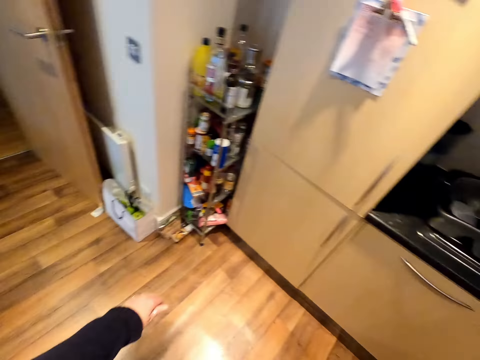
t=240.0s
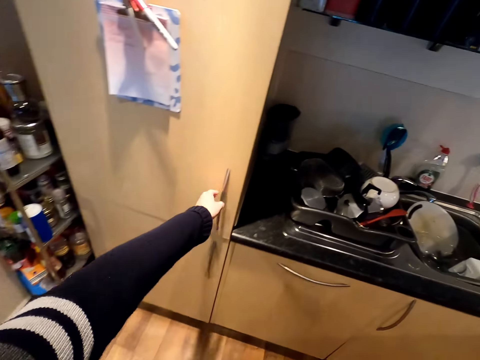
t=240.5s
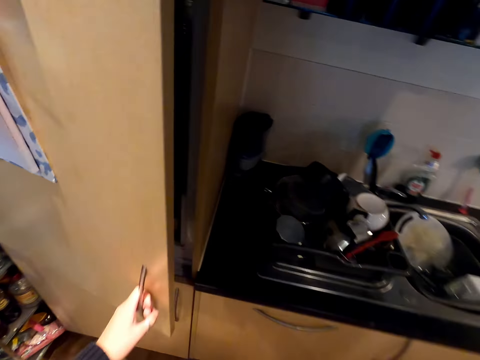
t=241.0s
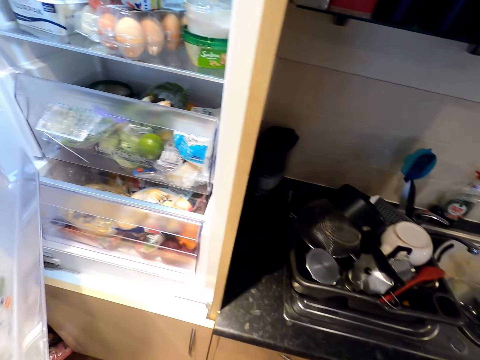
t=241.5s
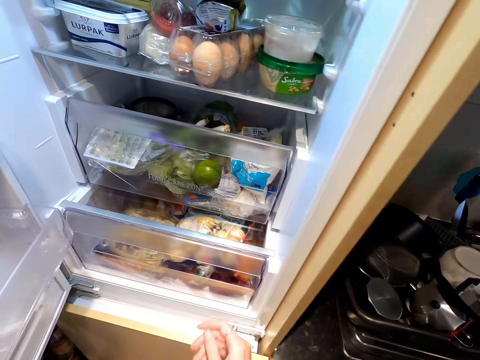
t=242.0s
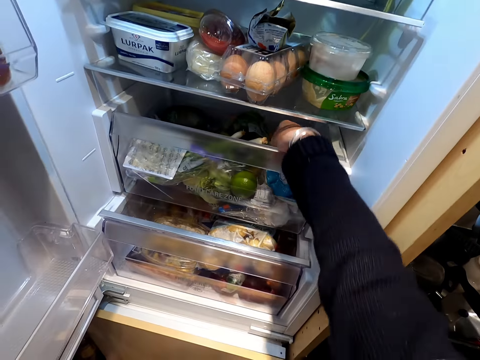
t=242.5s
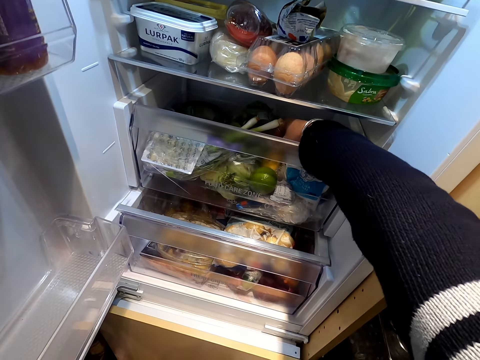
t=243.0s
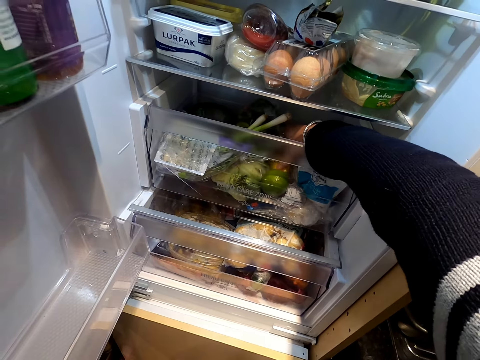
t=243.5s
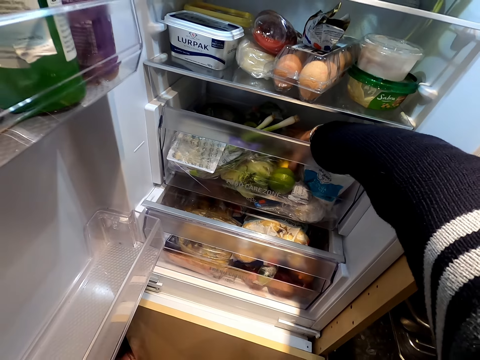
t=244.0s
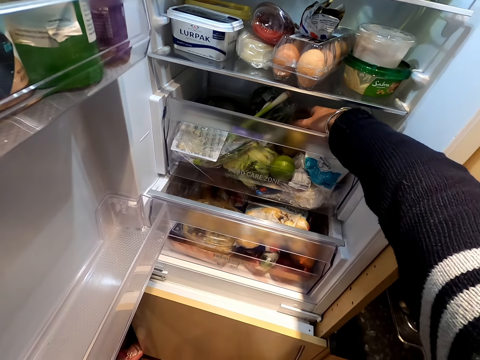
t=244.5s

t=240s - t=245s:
The camera wearer moves towards the fridge. She opens the fridge. She reaches her right hand inside the fridge.

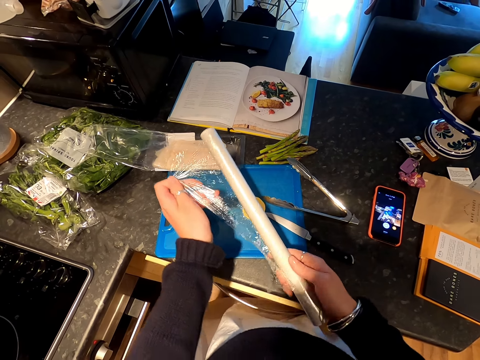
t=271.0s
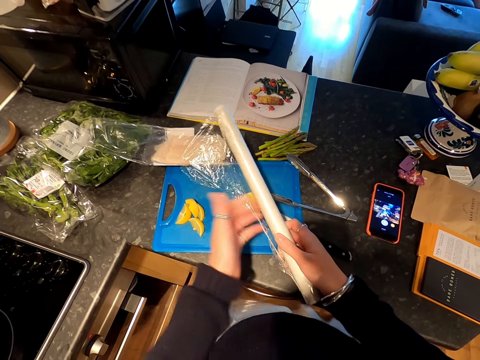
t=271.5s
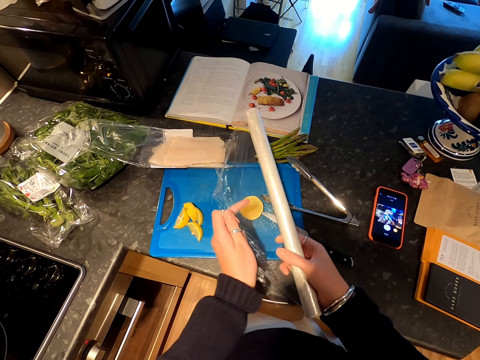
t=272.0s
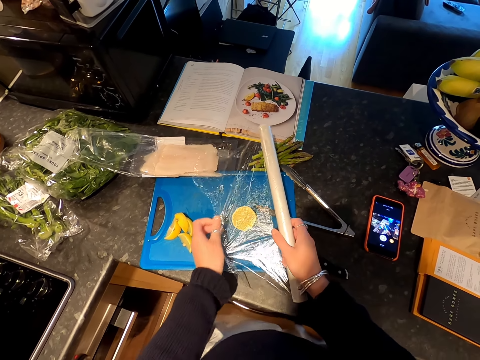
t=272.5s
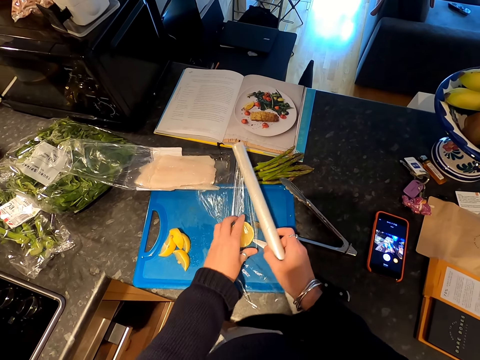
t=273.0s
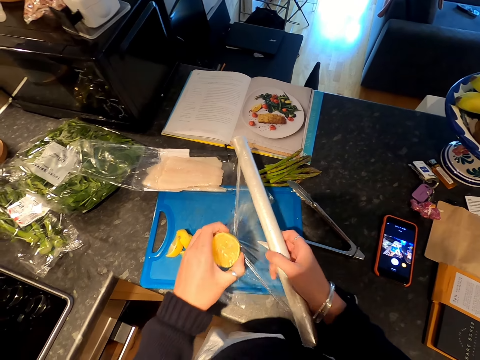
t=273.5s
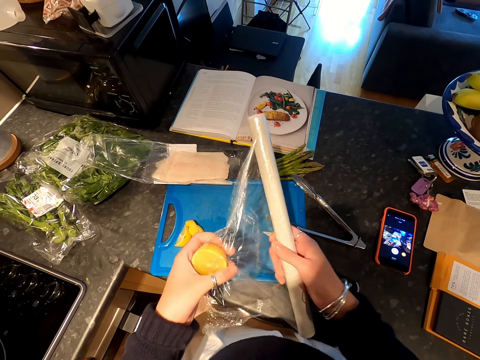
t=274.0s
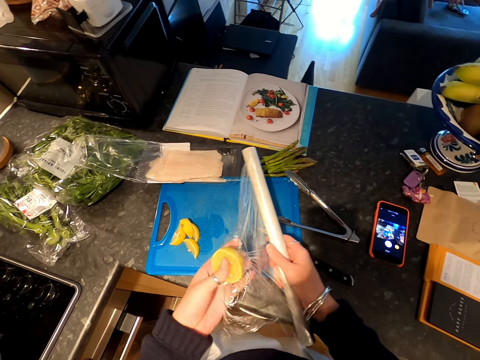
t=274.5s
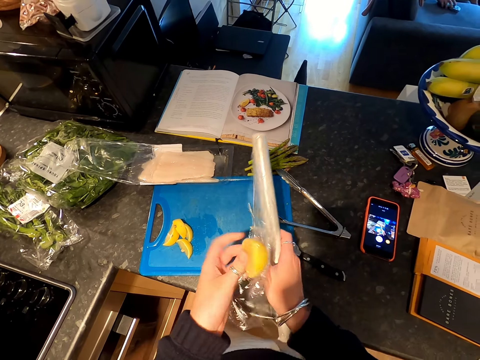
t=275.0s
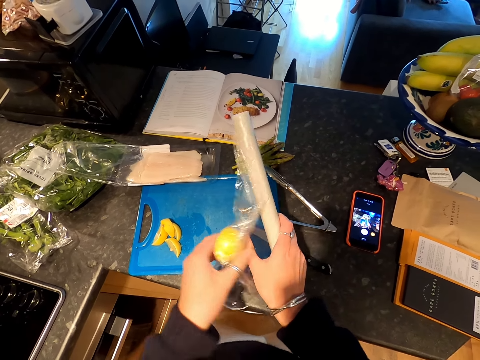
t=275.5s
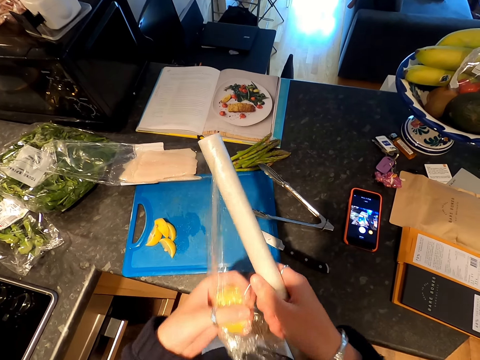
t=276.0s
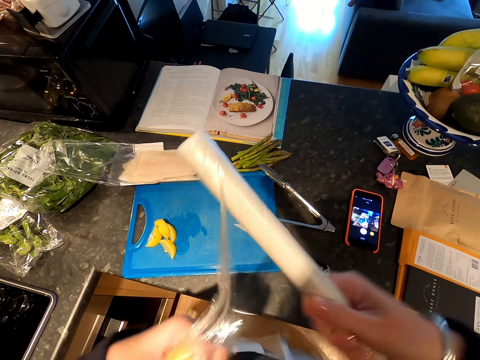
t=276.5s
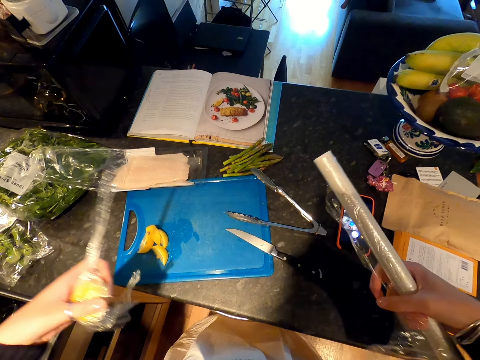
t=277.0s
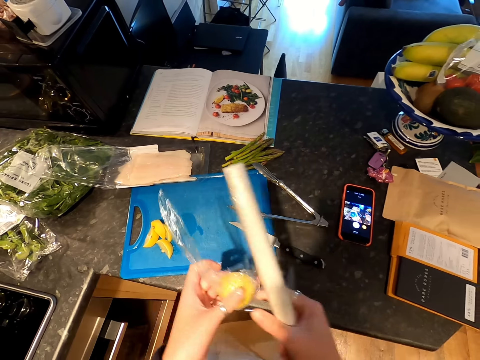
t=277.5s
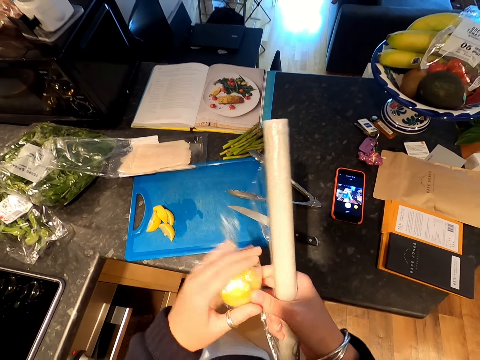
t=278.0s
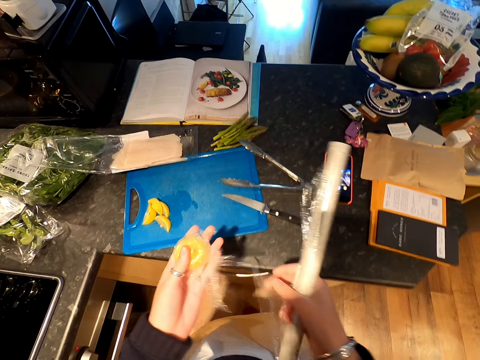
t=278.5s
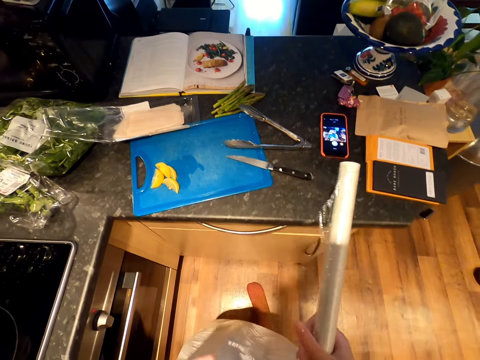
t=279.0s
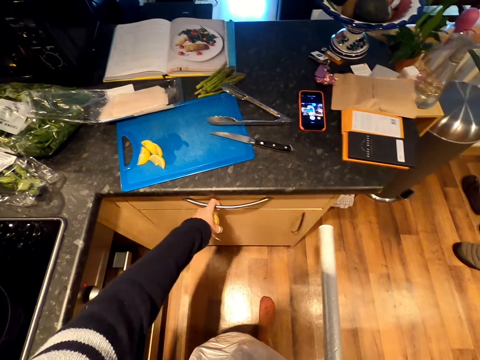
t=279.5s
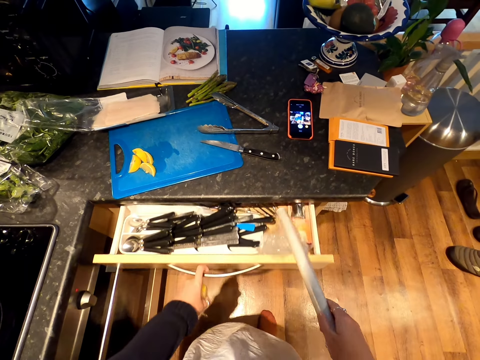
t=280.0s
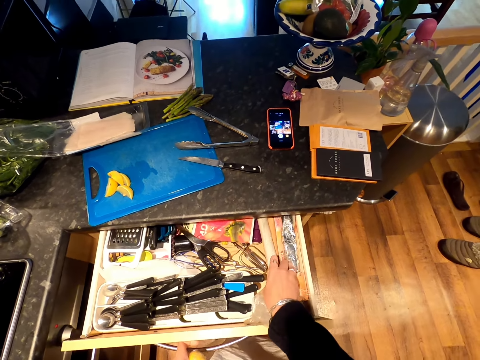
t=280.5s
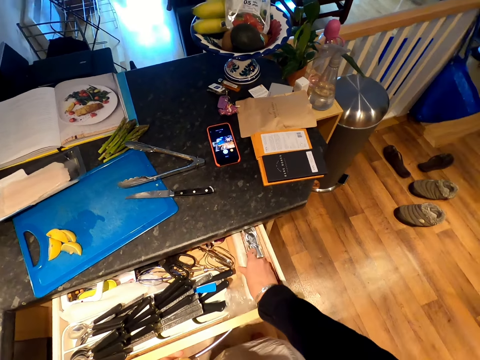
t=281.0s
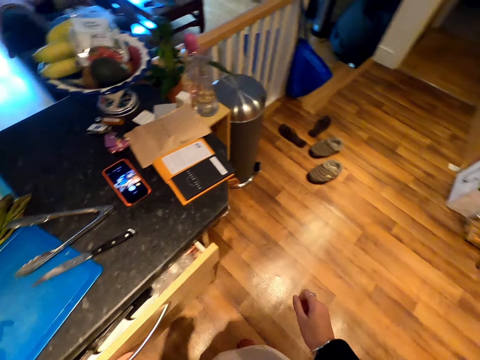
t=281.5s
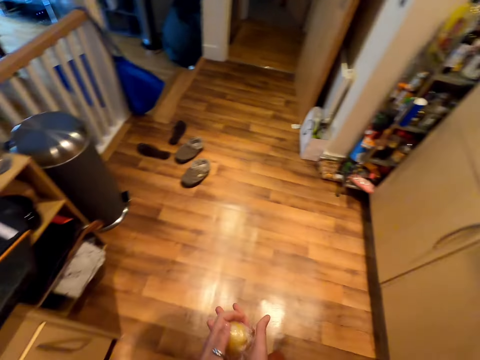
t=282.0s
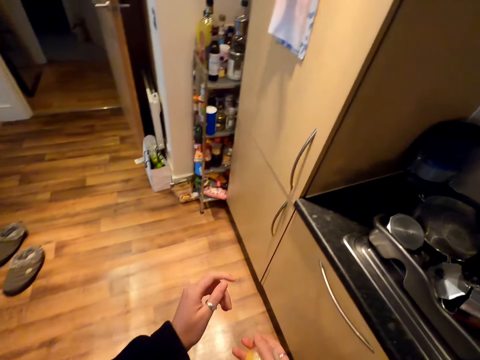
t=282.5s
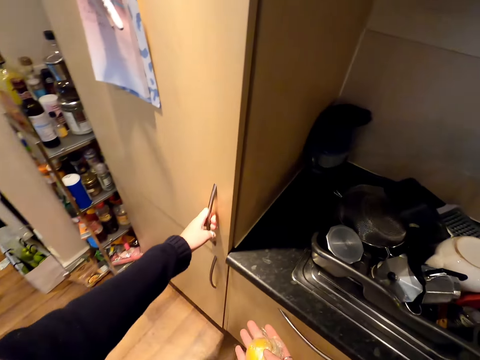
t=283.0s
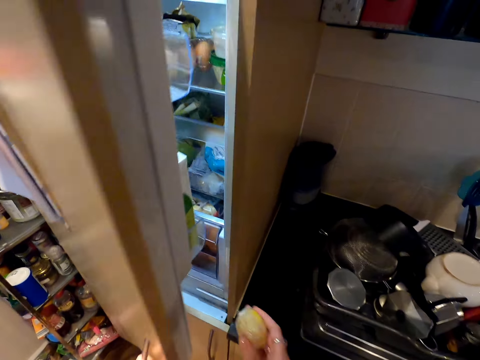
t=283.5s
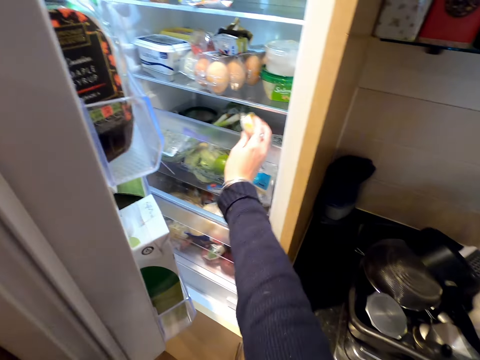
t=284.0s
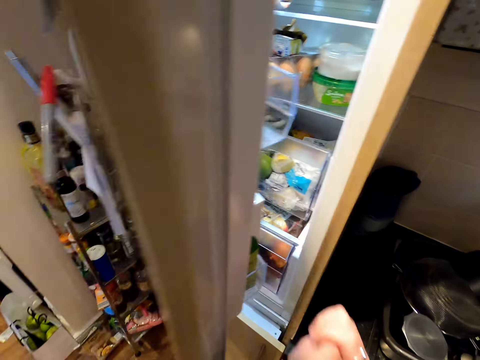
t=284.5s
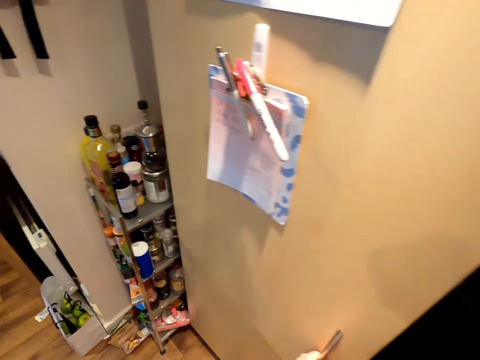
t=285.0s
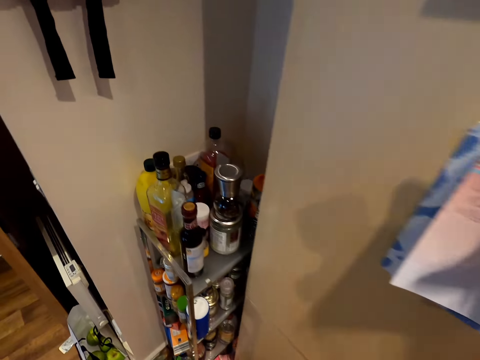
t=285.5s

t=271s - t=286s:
The camera wearer opens the wrapper roll. She covers half the lemon. She picks the lemon from the blue tray. She wraps the lemon. She tears the wrap. She wraps the lemon. She opens the drawer with her left hand. She puts the wrapper roll inside the drawer. She pushes the drawer with her left hand. She walks around. She holds the fridge door. She opens the fridge. She puts the lemon inside the fridge. She closes the fridge.

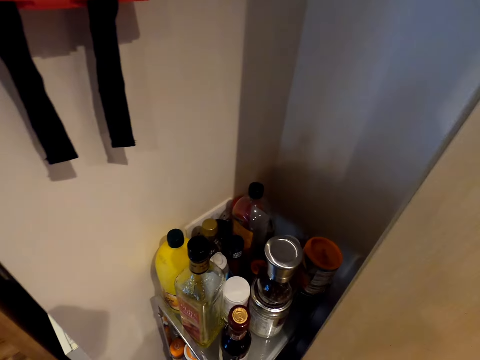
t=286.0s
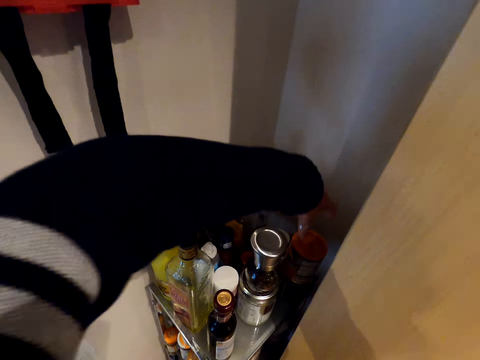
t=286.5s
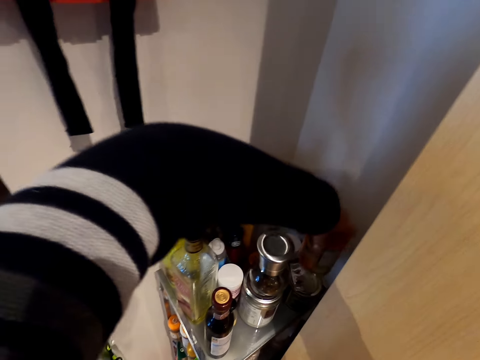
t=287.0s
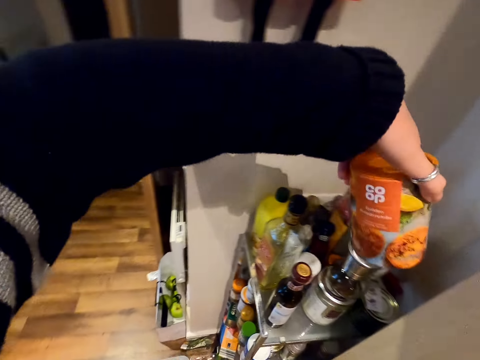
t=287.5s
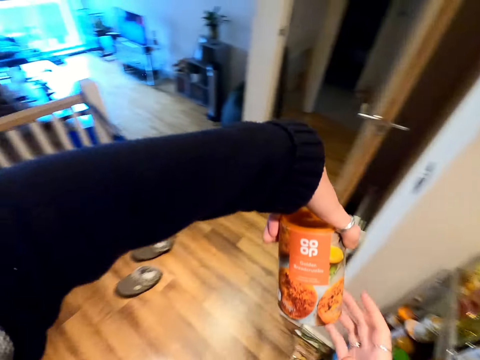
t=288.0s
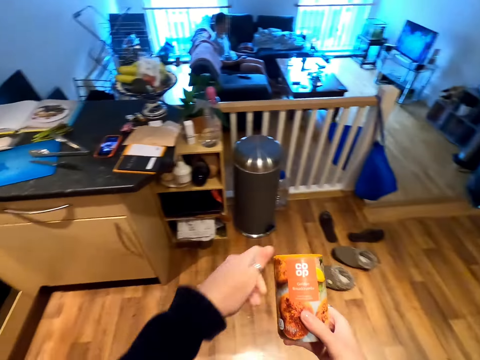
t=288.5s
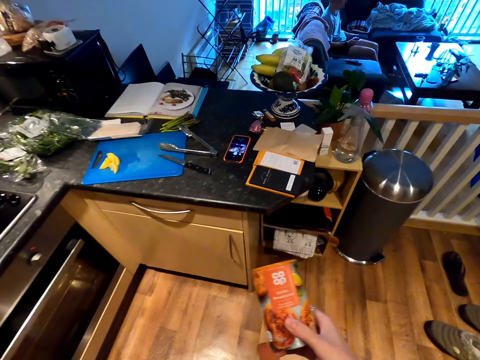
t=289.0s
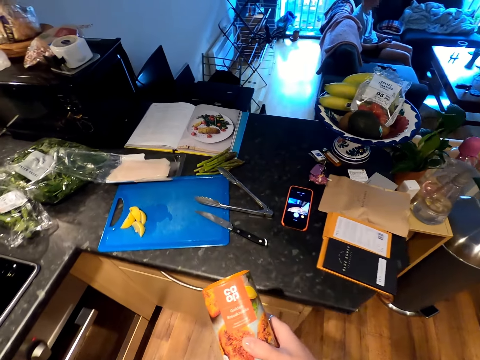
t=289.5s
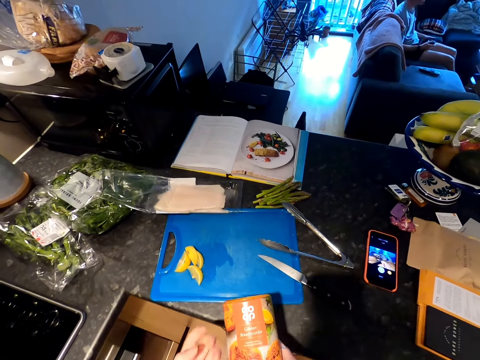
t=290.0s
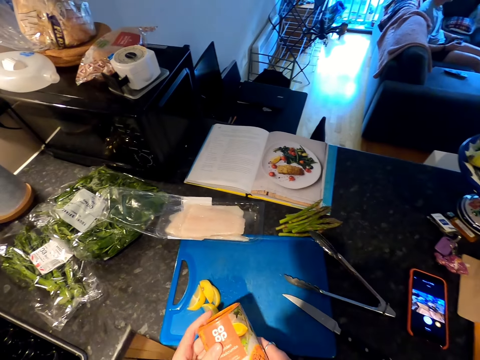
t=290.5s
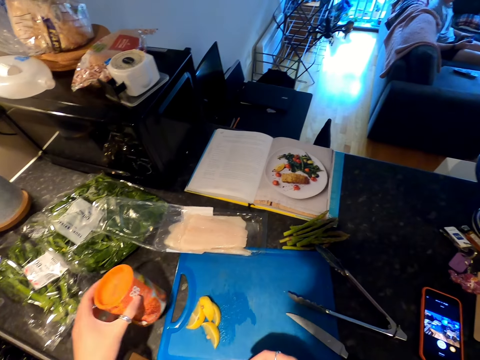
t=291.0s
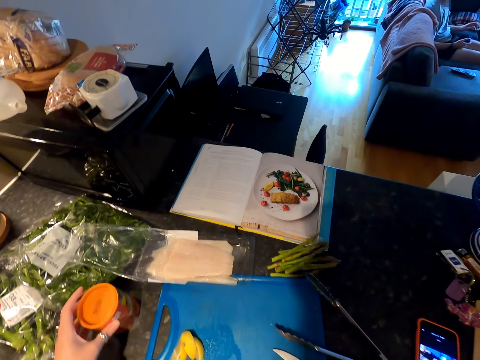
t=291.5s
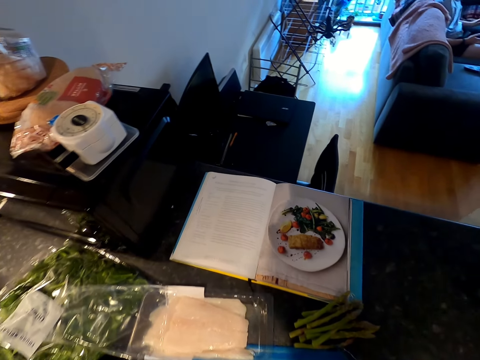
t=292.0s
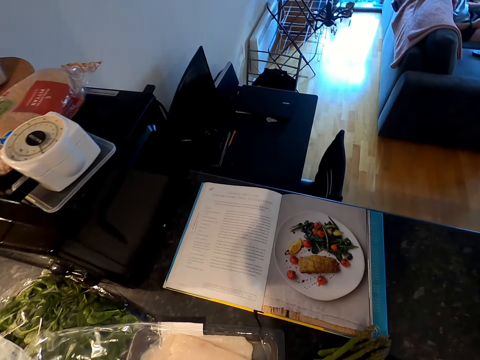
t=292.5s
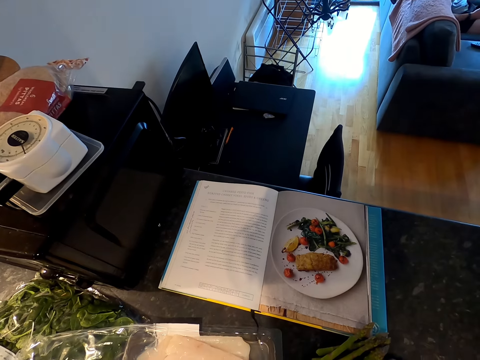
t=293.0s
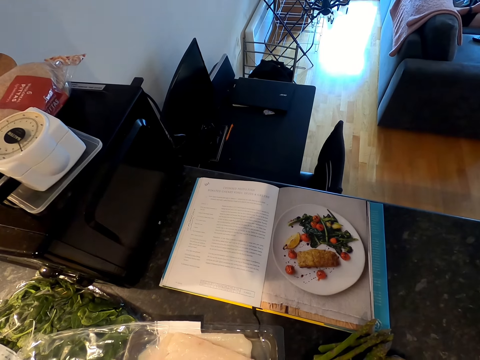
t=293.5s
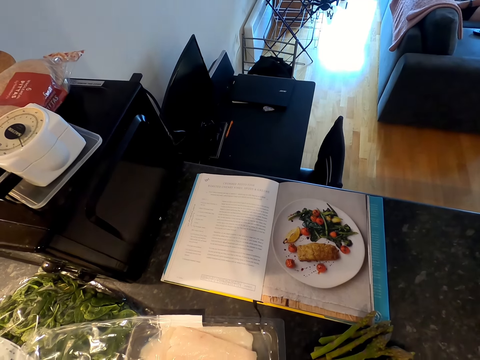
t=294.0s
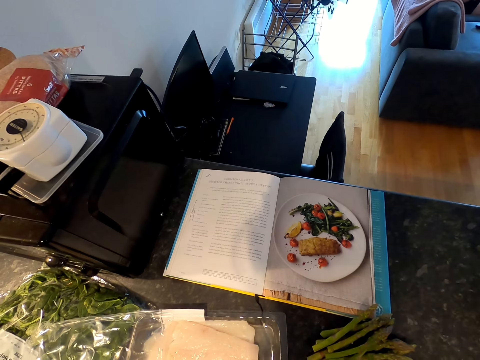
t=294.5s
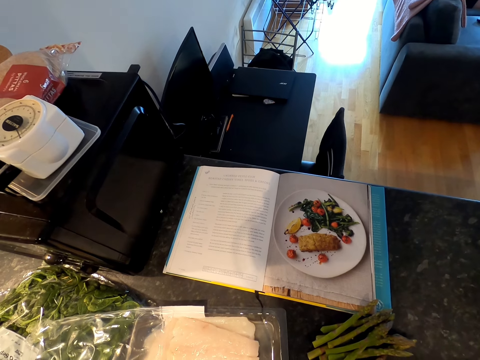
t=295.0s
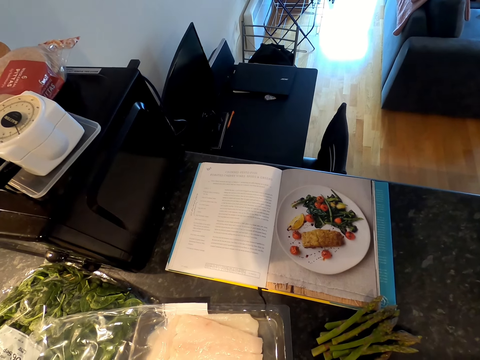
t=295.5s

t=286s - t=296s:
The camera wearer picks up a can with her left hand. She holds the can with both her hands. She puts the can on the counter top.
